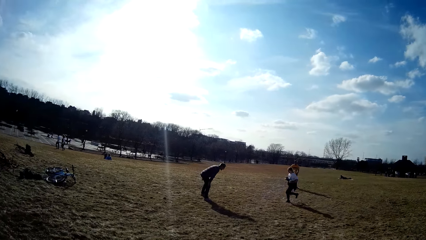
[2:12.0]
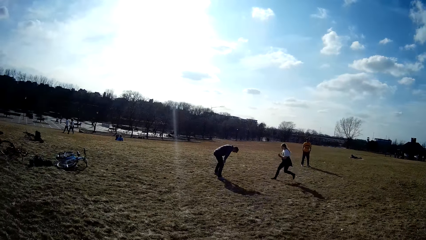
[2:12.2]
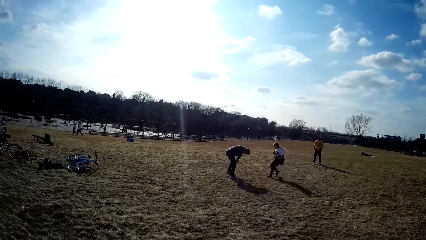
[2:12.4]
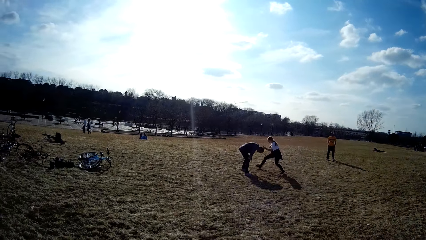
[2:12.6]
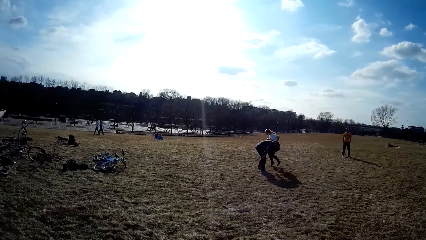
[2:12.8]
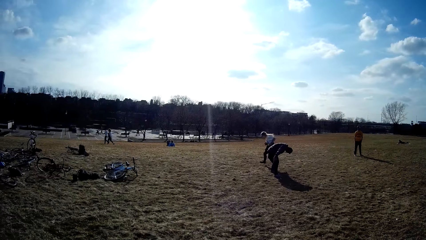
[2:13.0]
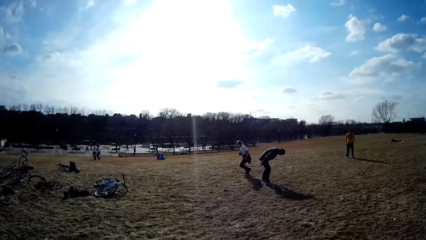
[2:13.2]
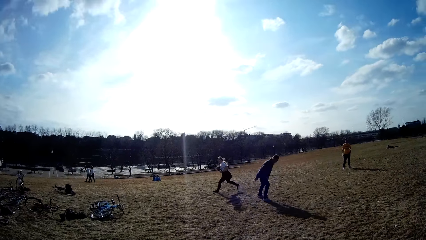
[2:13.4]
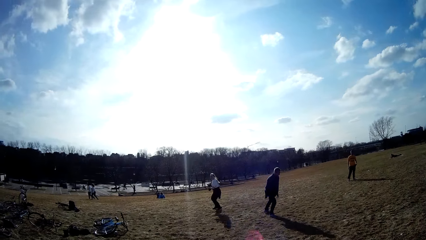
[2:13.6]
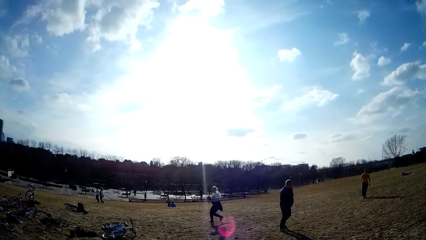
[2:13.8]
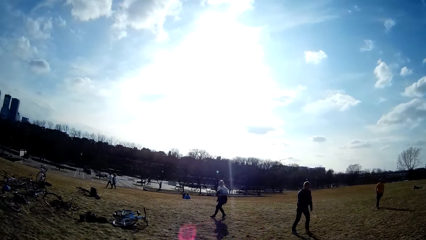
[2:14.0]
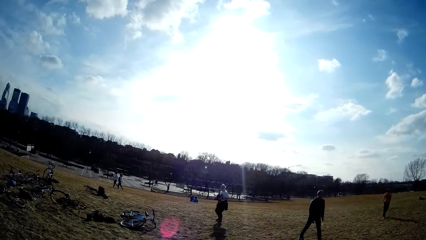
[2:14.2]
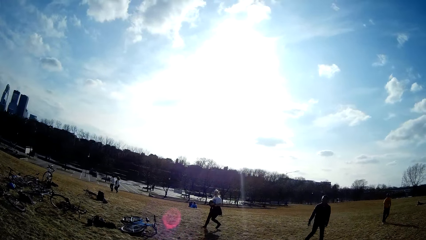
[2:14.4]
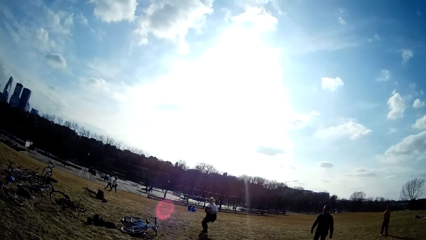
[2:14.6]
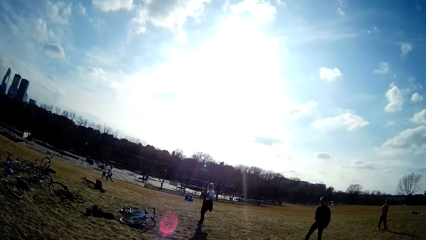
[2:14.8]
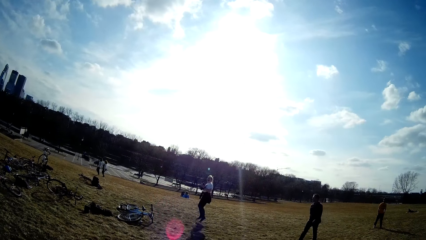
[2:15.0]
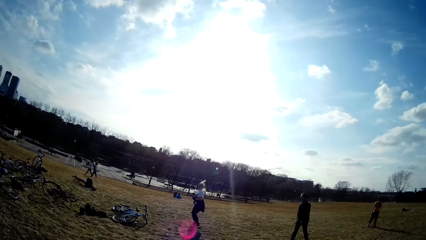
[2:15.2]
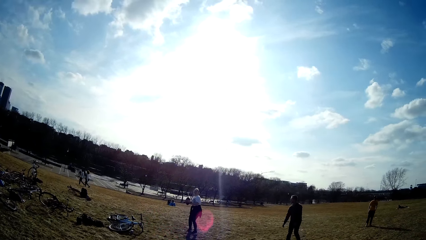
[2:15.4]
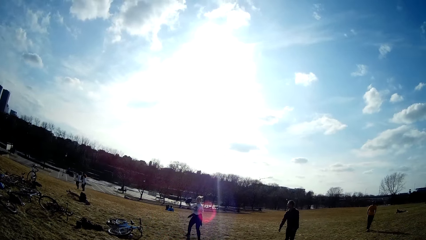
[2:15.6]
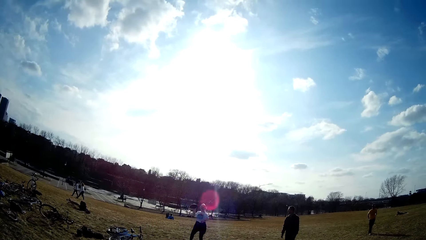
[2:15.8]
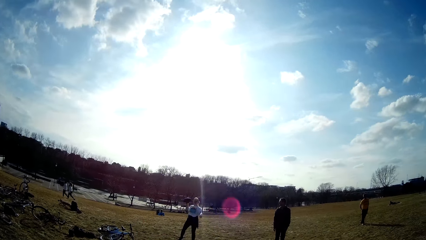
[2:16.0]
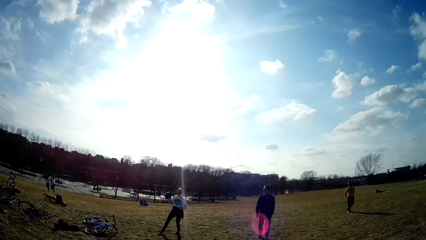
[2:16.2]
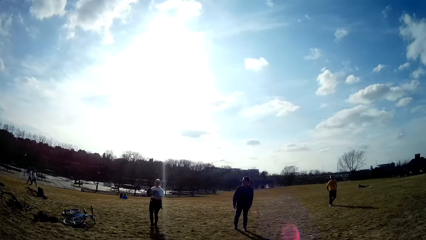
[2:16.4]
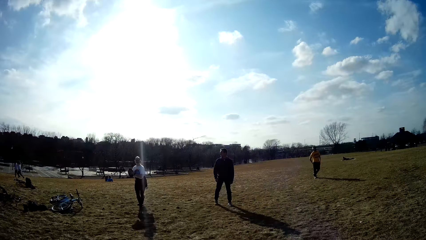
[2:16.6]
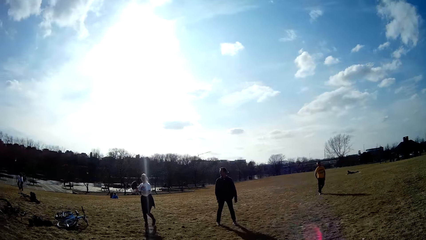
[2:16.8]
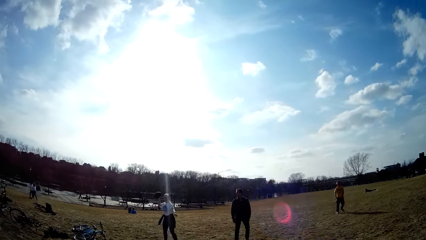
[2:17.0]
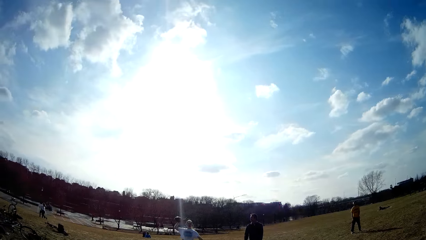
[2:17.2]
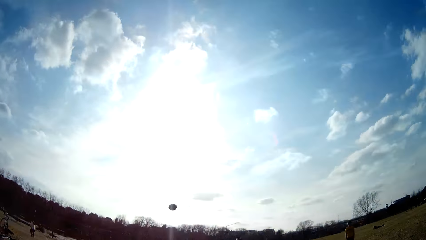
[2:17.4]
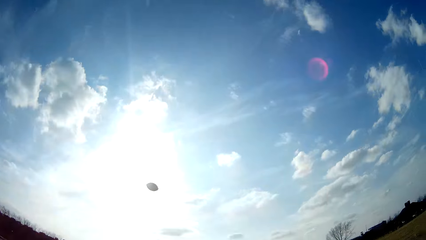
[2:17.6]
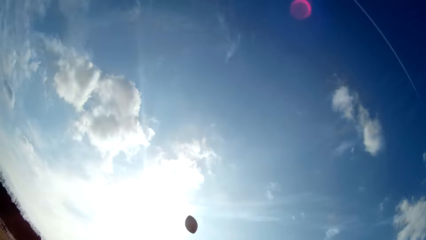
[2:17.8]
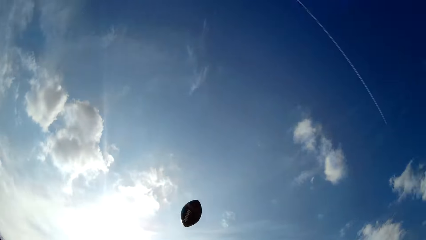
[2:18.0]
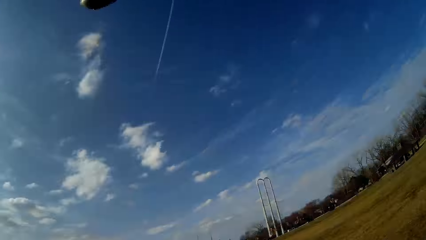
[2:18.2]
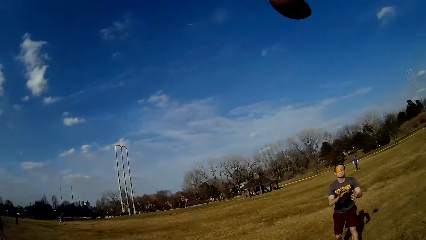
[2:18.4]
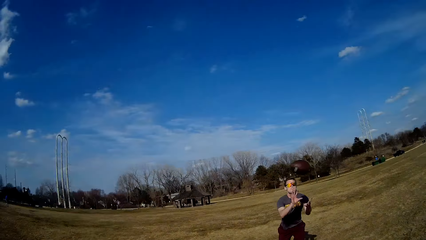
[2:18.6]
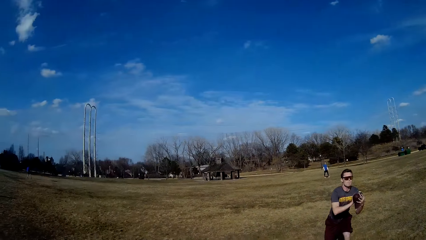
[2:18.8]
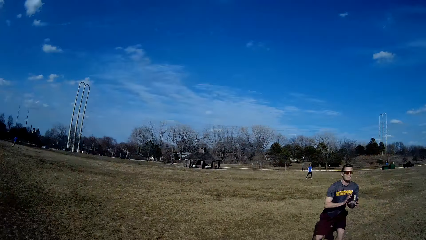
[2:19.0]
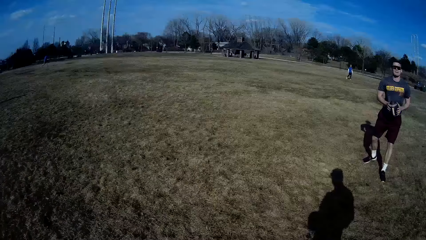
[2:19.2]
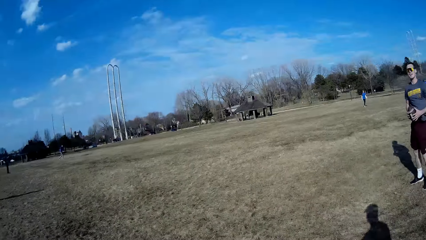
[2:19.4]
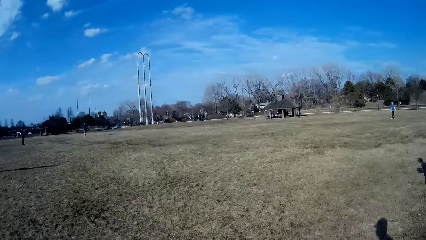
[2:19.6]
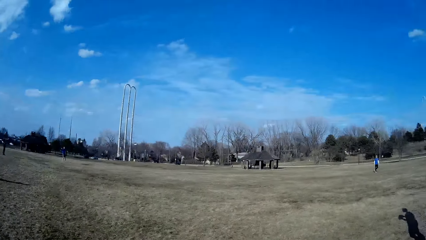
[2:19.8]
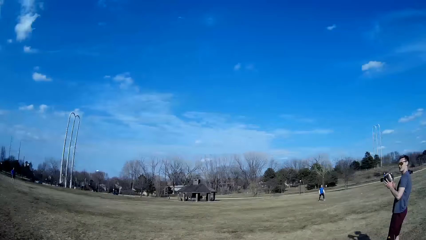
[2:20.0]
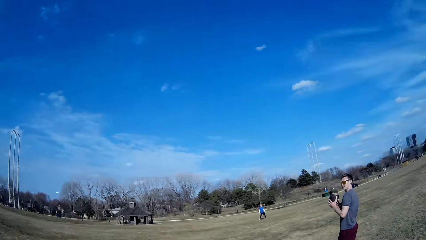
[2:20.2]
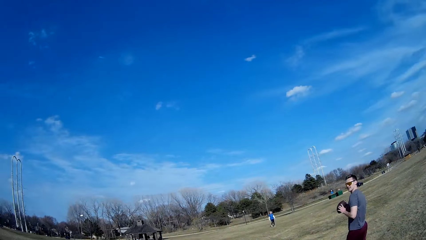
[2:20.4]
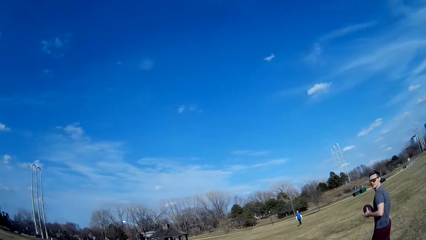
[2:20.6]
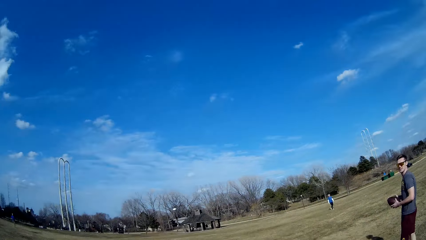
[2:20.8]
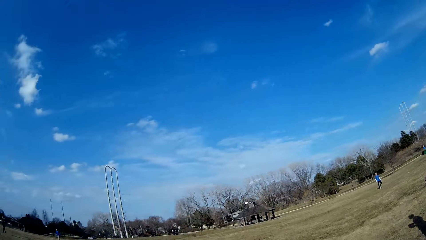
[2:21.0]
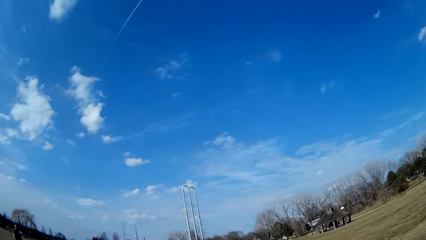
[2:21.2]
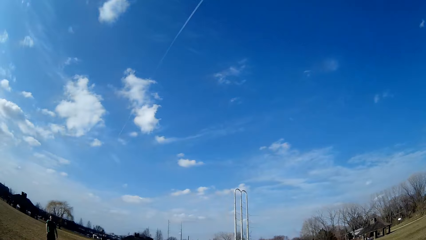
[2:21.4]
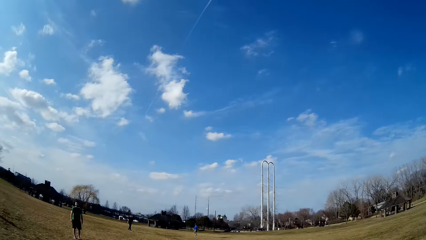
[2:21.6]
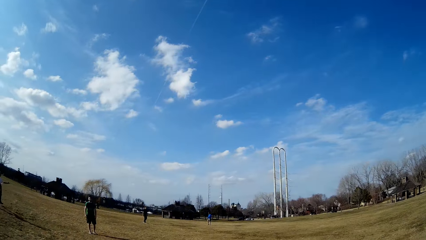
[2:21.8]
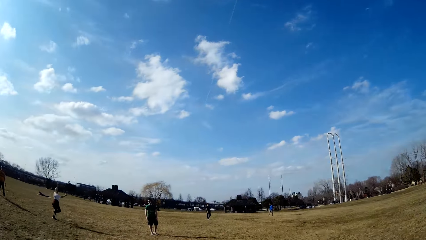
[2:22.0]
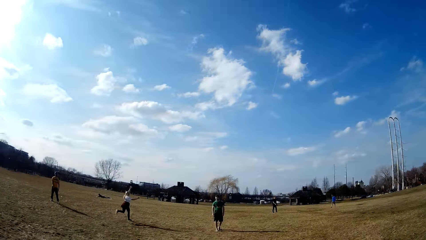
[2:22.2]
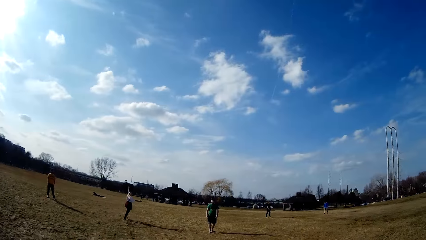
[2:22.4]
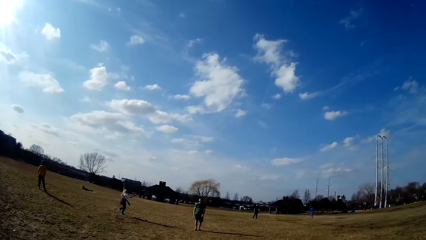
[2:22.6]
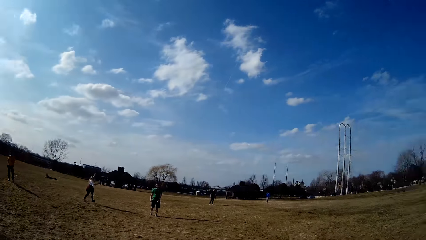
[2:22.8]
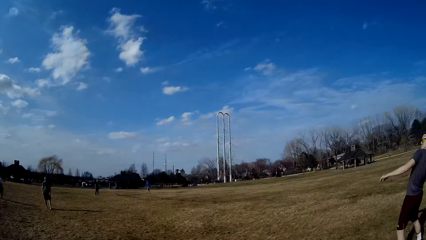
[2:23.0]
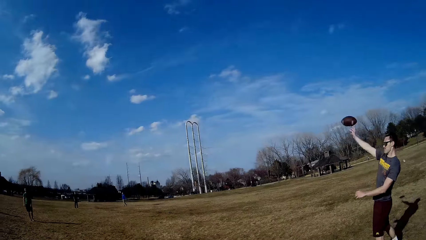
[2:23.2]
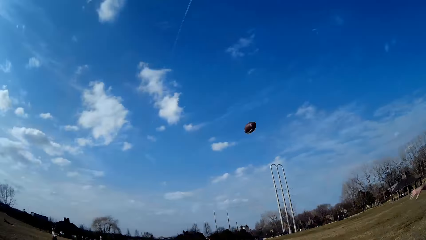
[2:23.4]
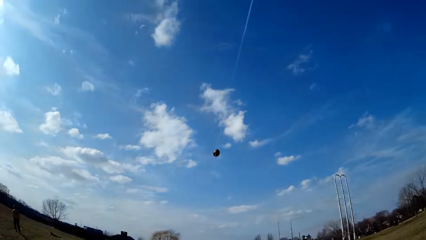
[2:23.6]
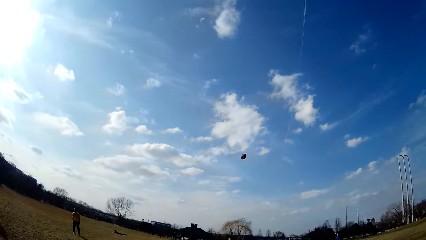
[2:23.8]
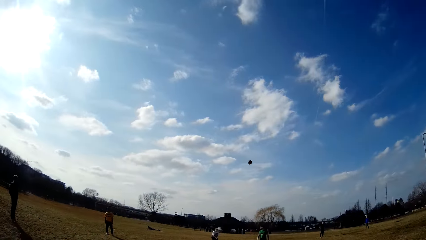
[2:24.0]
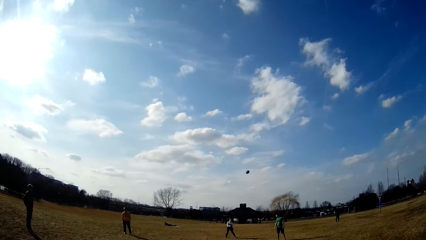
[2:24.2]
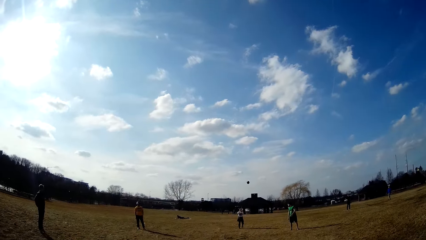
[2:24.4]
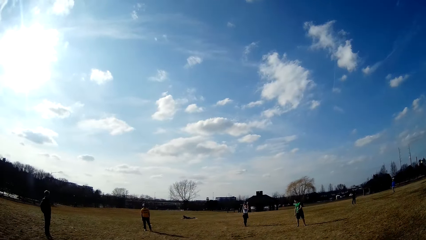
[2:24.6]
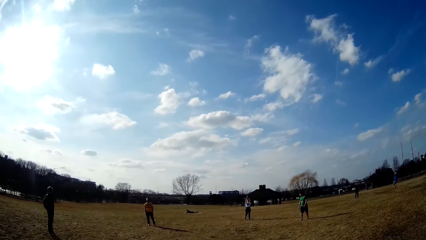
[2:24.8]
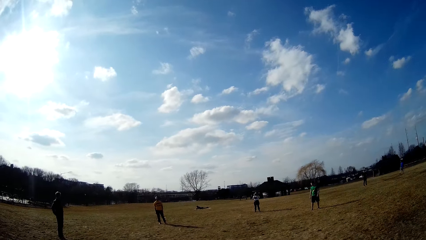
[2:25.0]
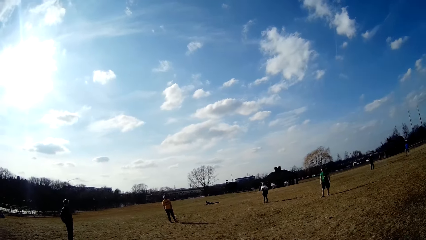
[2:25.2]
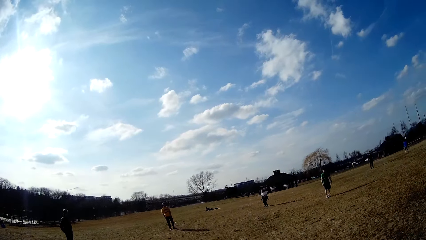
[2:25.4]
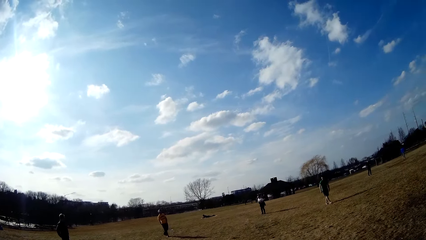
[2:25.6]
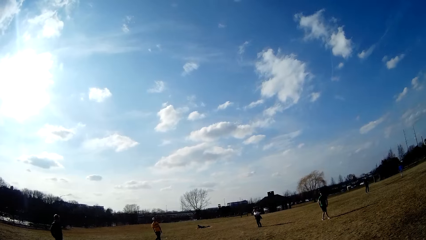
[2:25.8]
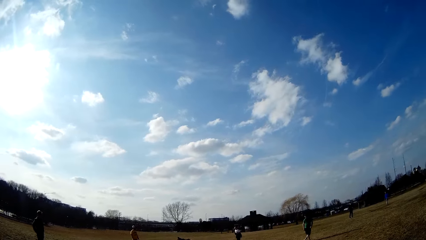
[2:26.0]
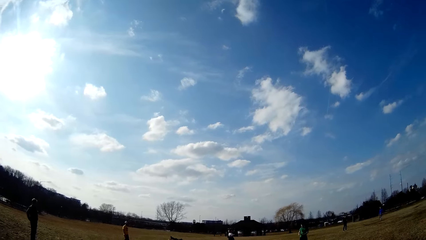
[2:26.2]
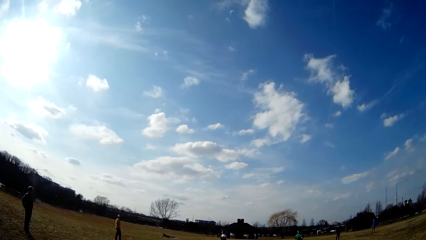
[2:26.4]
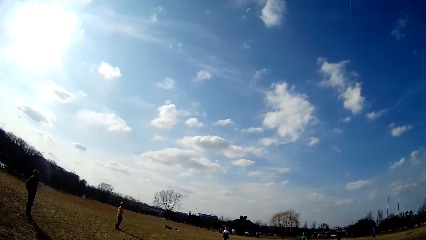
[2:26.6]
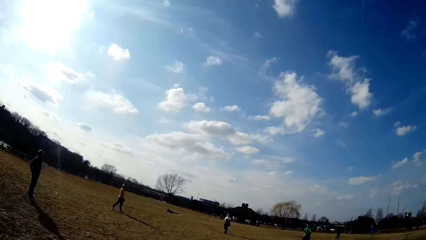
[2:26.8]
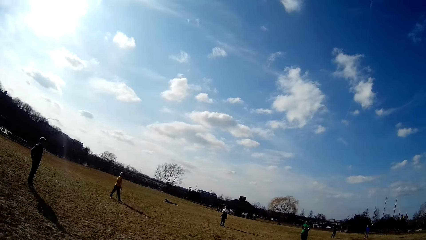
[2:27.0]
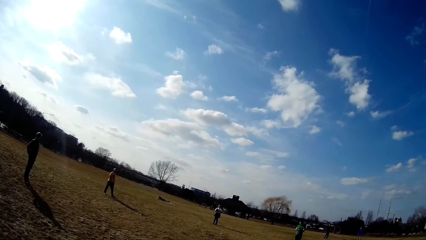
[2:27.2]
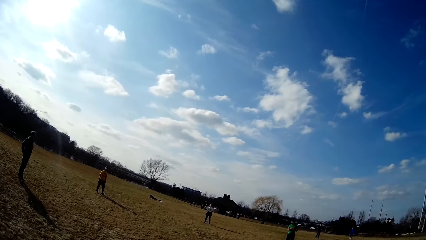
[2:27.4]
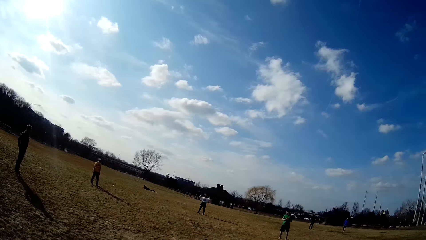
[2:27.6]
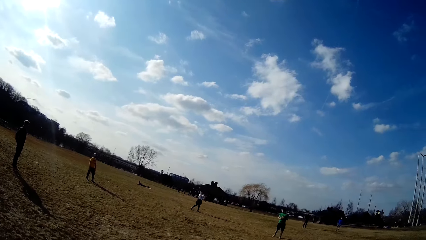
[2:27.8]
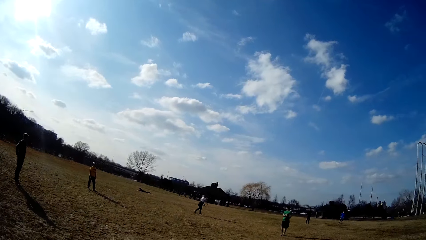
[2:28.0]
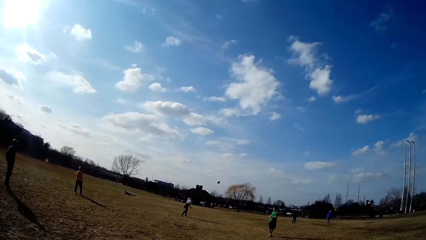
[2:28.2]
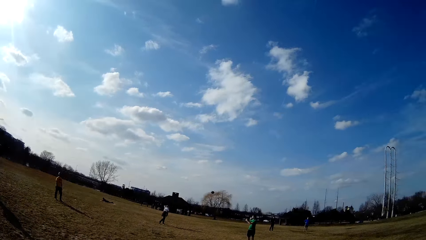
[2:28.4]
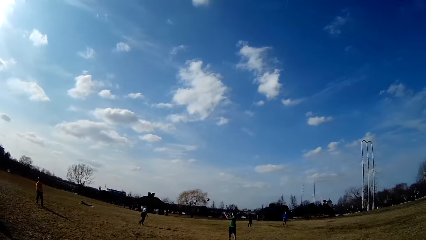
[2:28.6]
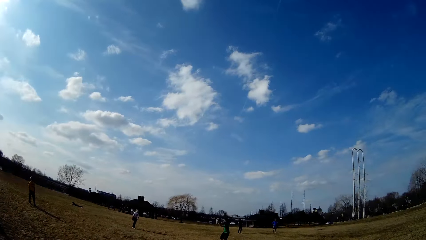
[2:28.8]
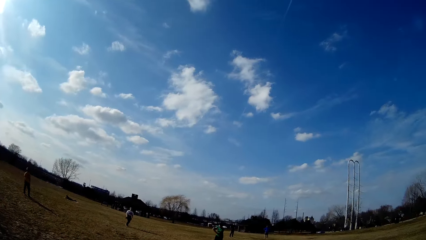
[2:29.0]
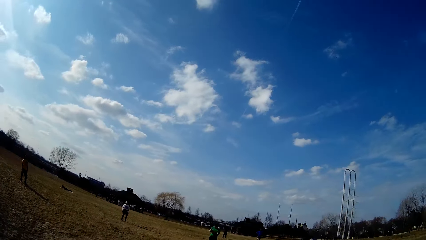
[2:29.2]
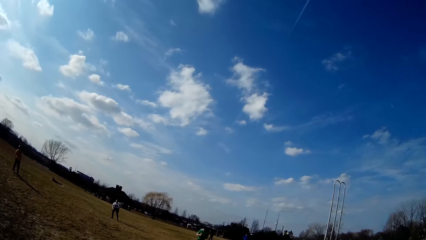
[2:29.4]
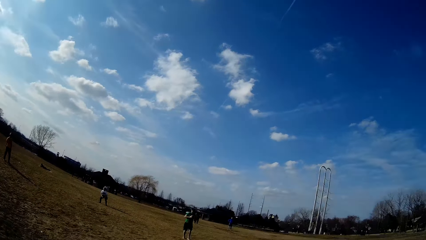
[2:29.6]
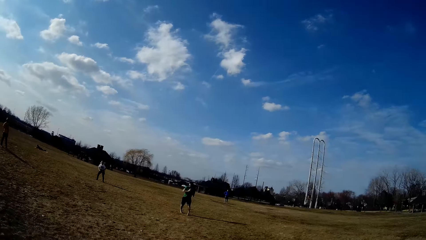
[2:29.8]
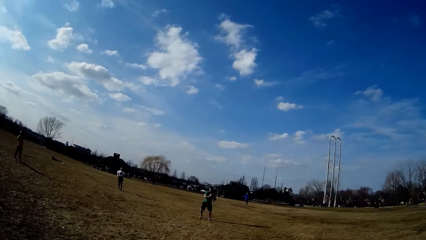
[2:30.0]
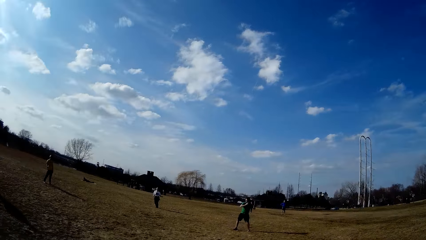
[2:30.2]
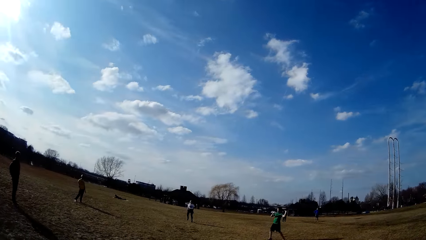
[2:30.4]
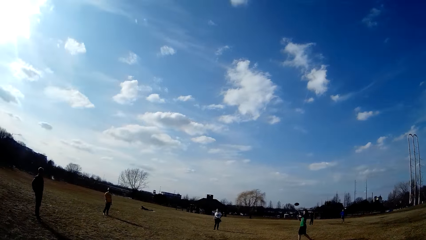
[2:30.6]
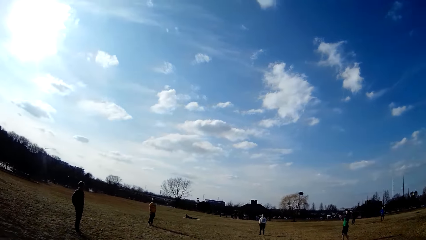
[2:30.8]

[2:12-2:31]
The woman runs past a man. The woman throws the spherical ball in the air. Another man catches the spherical ball in the air. The other man throws the spherical ball in the air. The woman catches the spherical ball in the air. The woman passes the ball to a third man. A person plays handball on the playground. The third man passes the spherical ball to a fourth man.
